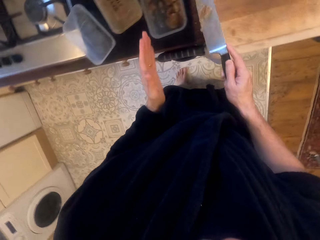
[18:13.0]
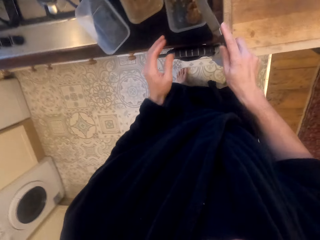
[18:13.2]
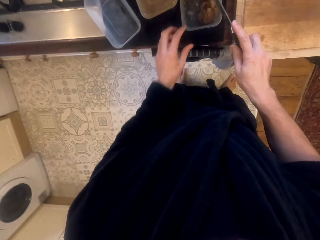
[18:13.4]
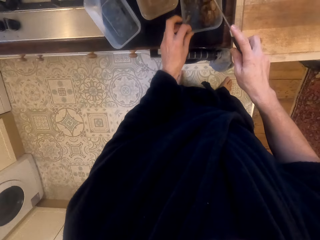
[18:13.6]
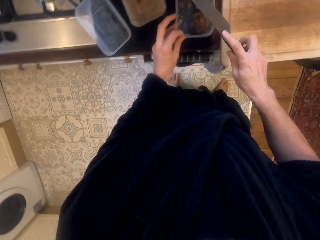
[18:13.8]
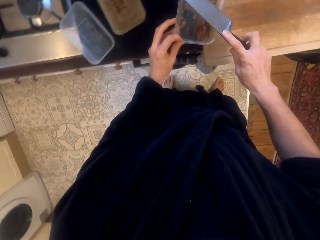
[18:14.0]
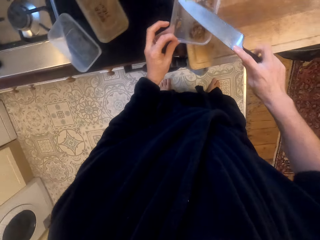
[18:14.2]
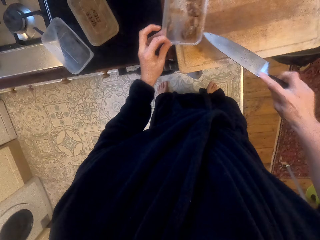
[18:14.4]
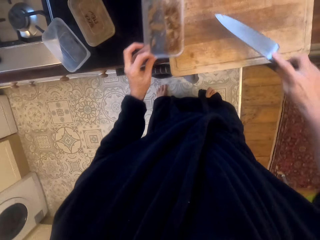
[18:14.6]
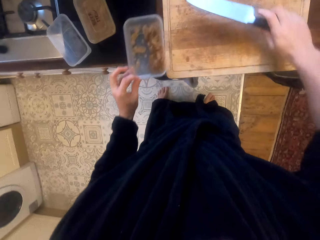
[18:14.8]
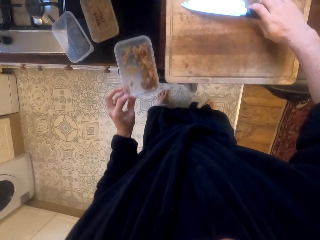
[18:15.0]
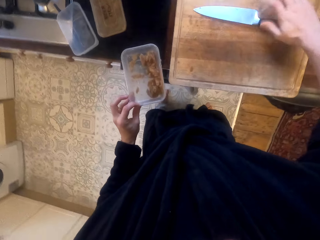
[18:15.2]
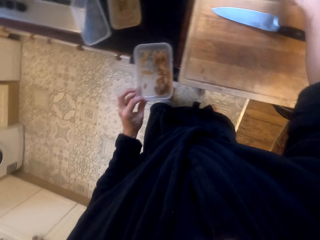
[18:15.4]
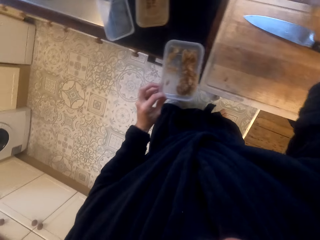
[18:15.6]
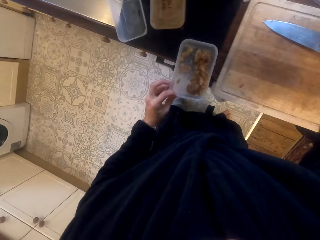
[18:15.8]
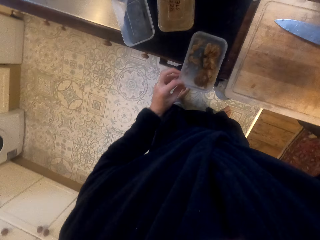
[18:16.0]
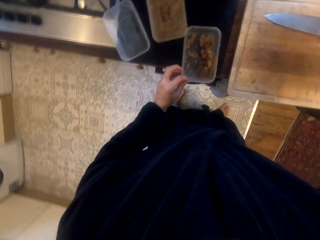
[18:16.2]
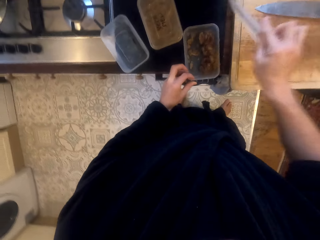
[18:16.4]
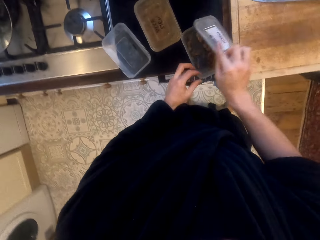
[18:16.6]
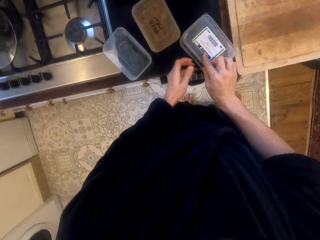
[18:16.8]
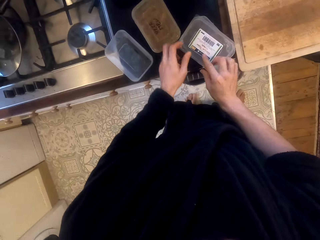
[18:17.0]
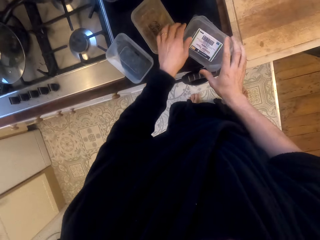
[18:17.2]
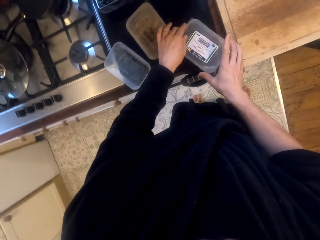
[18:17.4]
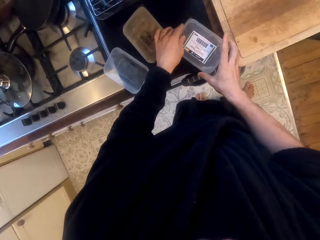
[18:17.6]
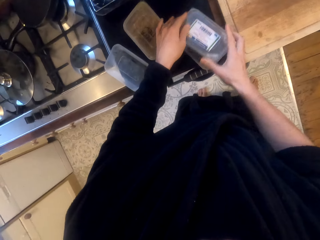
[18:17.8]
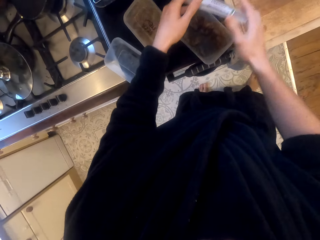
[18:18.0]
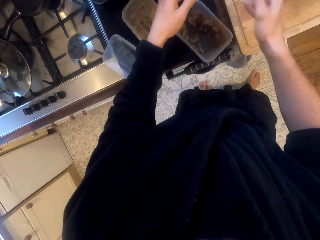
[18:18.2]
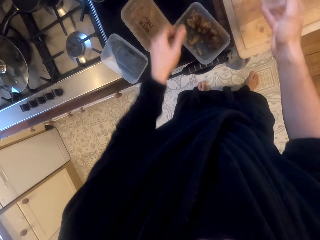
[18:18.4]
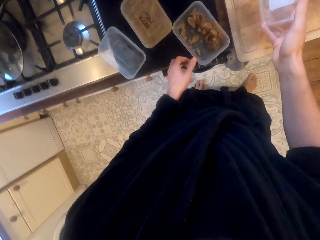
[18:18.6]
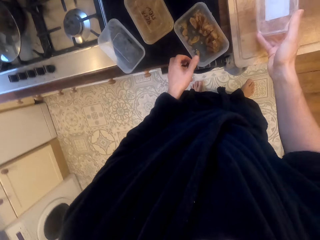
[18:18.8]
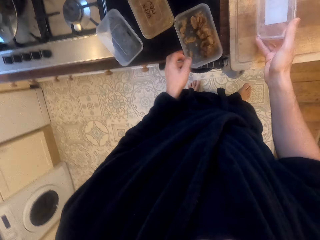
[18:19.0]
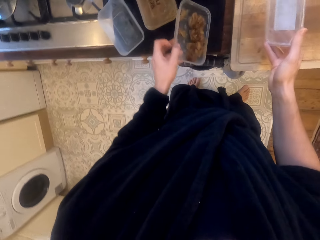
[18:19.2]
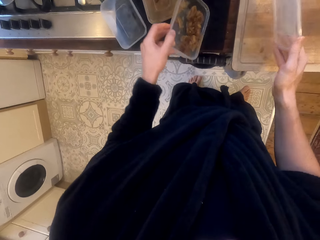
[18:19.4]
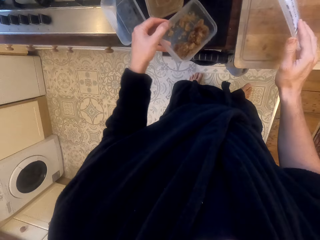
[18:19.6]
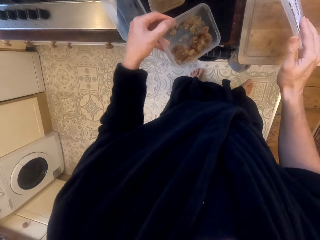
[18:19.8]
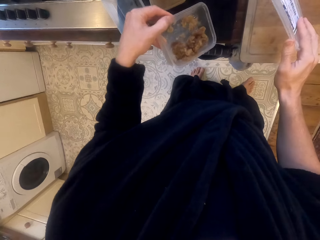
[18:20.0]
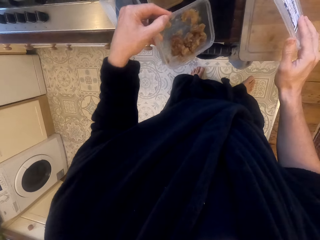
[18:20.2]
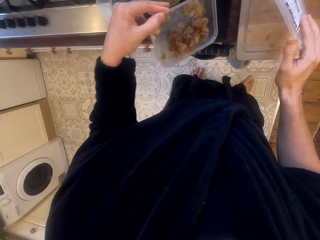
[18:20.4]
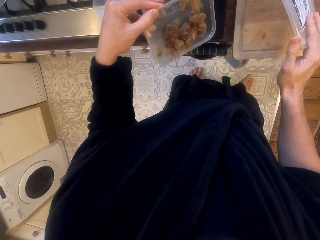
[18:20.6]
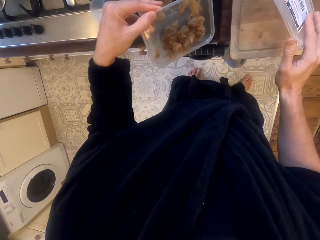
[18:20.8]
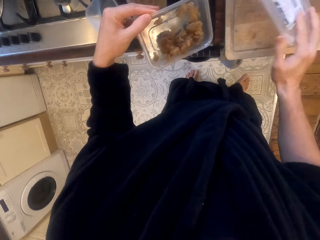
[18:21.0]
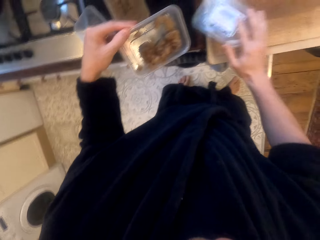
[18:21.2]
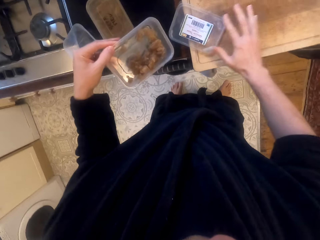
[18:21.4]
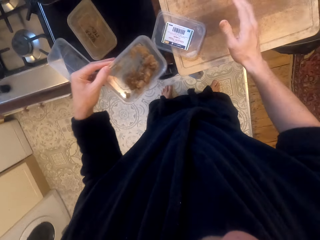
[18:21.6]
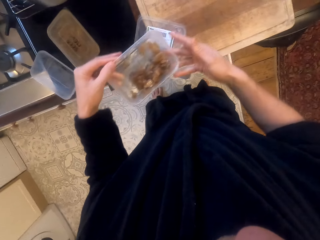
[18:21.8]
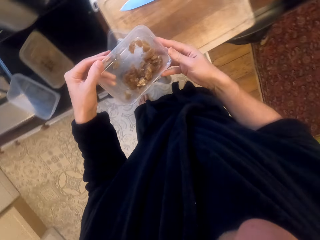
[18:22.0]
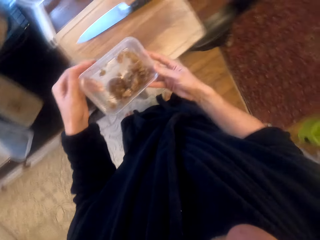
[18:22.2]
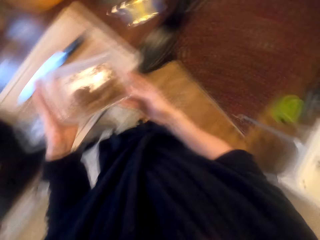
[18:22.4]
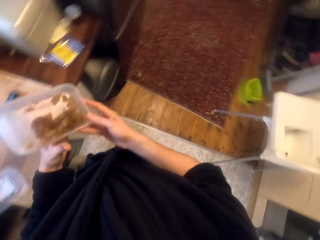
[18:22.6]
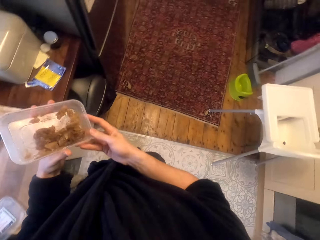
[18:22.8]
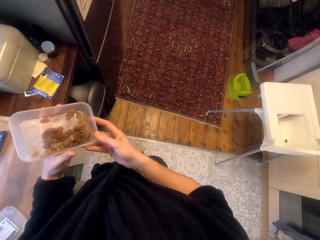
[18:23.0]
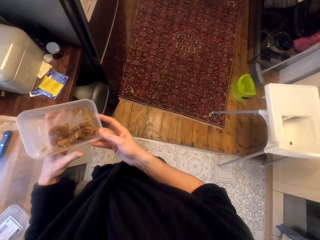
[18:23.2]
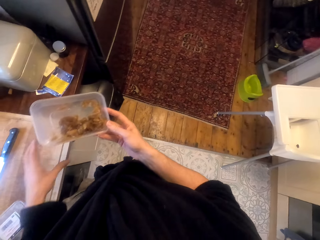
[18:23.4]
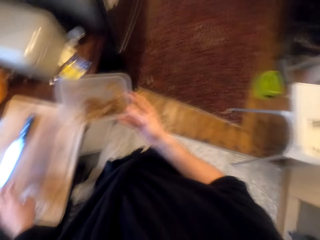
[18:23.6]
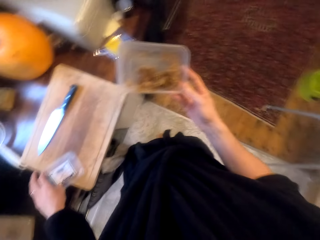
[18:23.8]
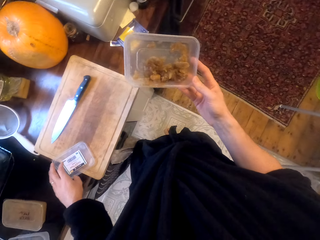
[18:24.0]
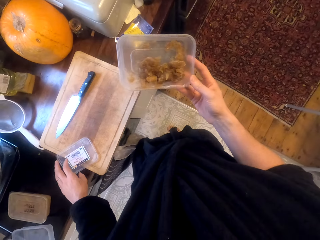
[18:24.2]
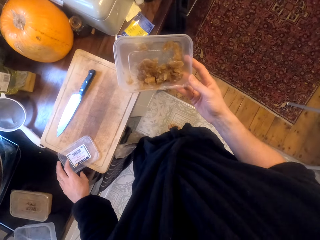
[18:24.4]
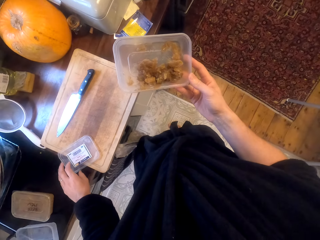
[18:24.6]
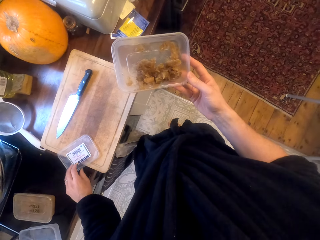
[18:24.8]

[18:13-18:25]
The camera wearer puts something in a tin or container. They pick the tin and put the knife on the chop board. They pick a tin lid and close the tin with the lid. They open the tin, look at the container and pick the tin. They put the tin lid on the chop board and walk to the kitchen side board.

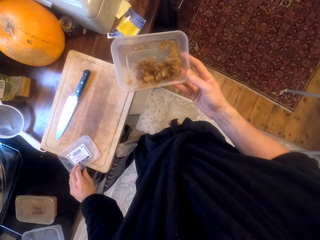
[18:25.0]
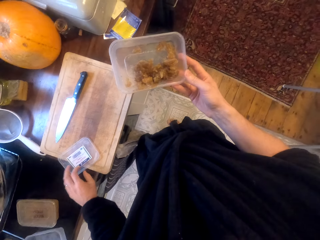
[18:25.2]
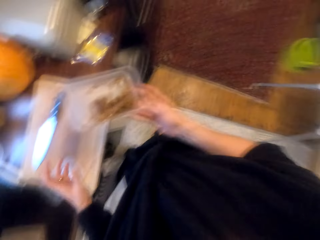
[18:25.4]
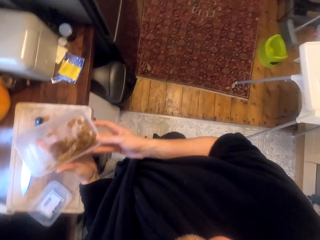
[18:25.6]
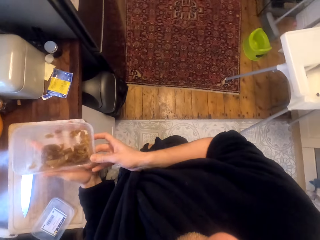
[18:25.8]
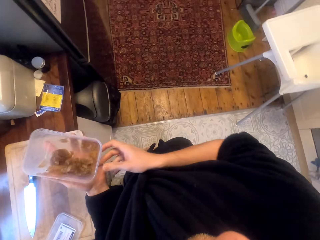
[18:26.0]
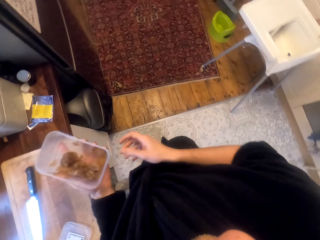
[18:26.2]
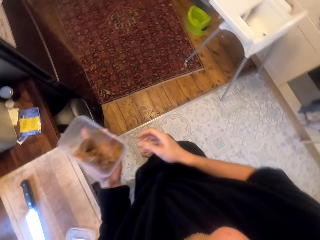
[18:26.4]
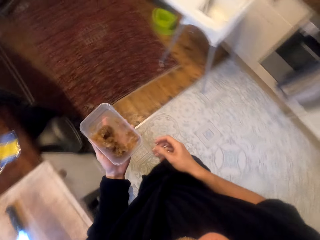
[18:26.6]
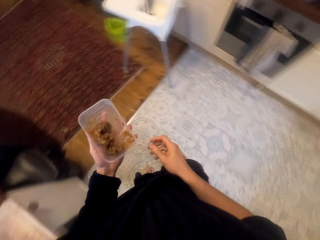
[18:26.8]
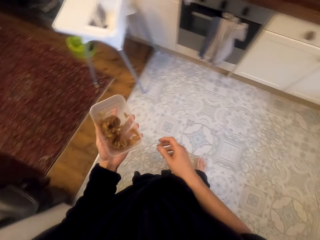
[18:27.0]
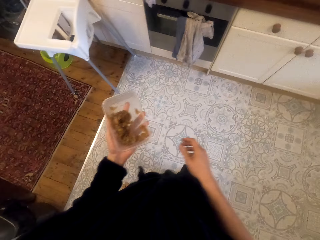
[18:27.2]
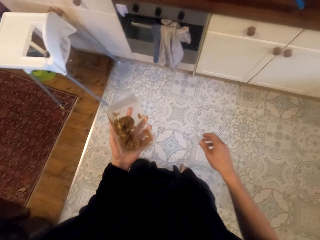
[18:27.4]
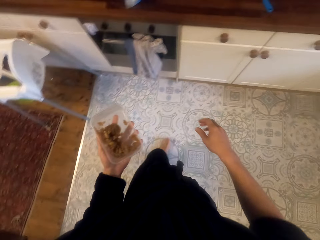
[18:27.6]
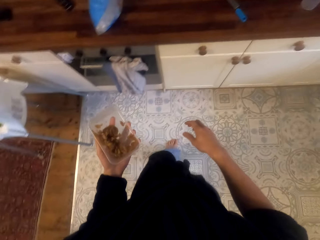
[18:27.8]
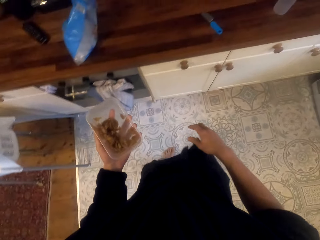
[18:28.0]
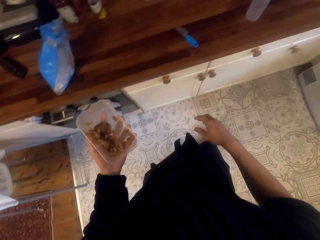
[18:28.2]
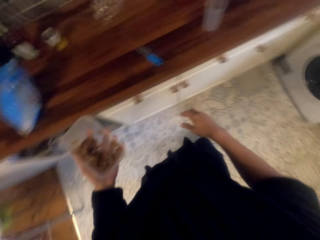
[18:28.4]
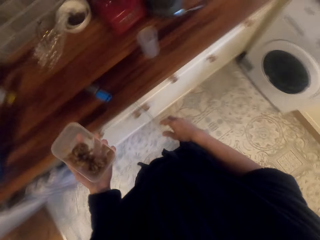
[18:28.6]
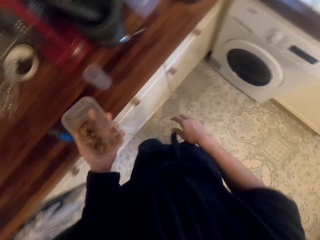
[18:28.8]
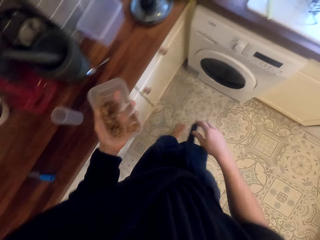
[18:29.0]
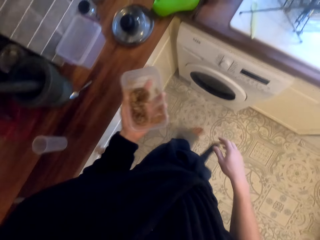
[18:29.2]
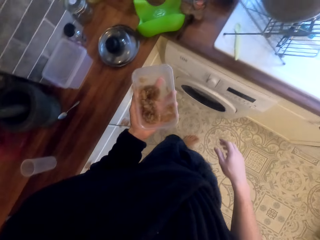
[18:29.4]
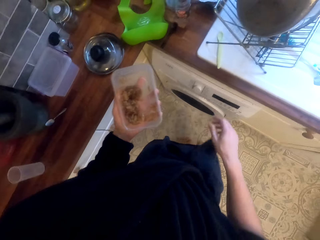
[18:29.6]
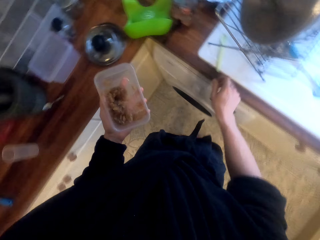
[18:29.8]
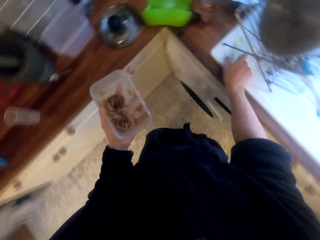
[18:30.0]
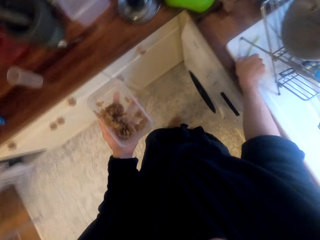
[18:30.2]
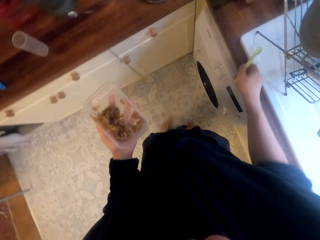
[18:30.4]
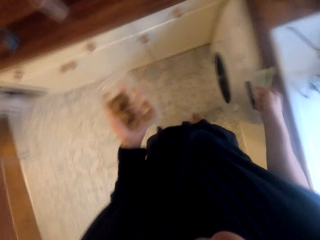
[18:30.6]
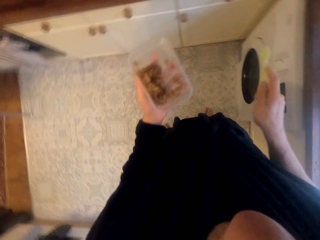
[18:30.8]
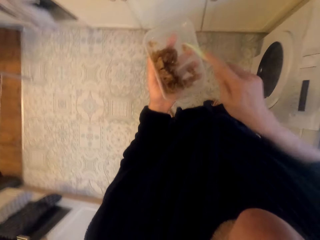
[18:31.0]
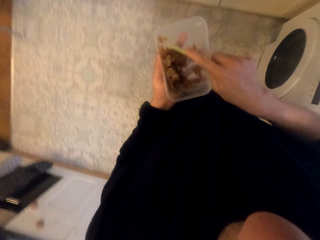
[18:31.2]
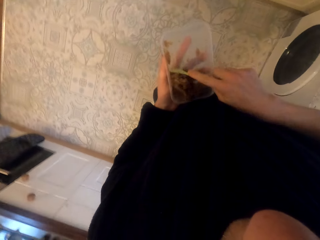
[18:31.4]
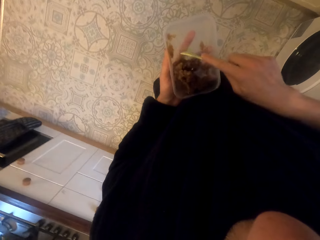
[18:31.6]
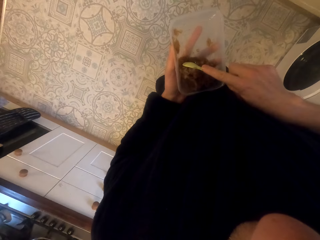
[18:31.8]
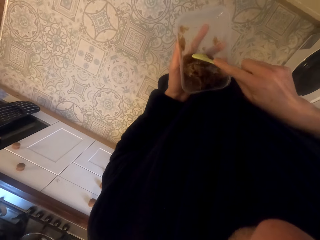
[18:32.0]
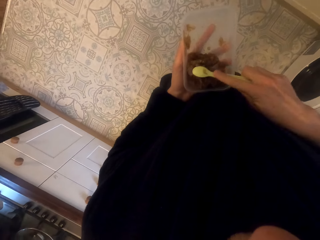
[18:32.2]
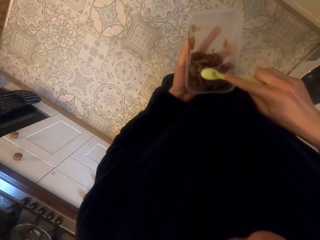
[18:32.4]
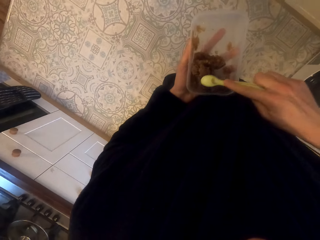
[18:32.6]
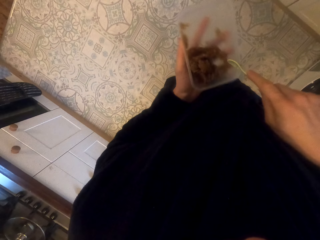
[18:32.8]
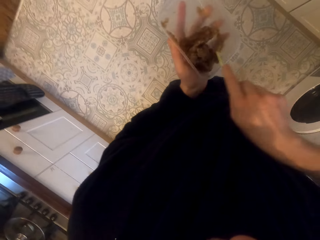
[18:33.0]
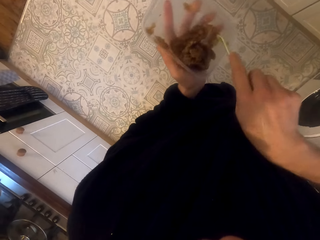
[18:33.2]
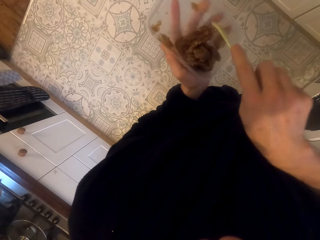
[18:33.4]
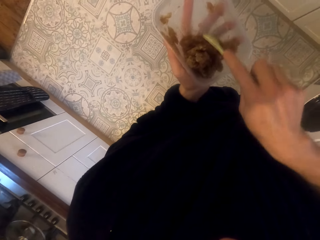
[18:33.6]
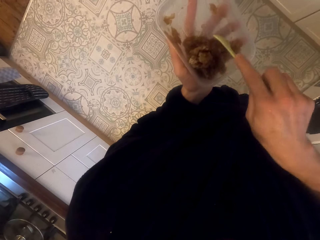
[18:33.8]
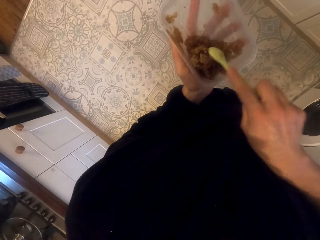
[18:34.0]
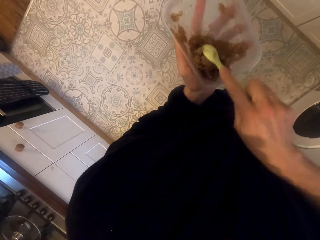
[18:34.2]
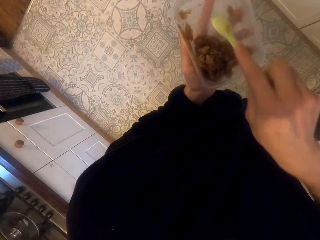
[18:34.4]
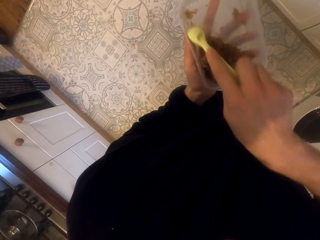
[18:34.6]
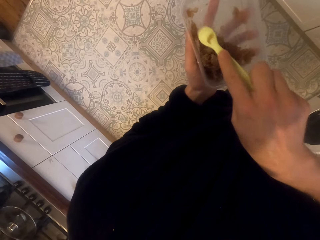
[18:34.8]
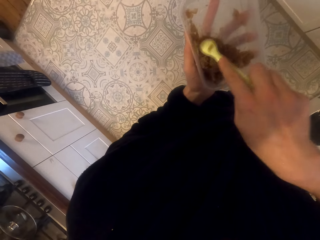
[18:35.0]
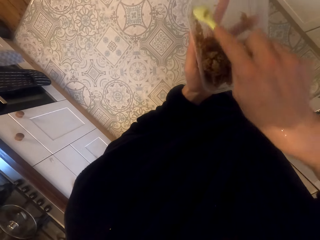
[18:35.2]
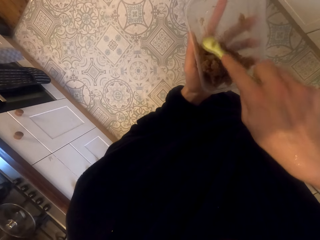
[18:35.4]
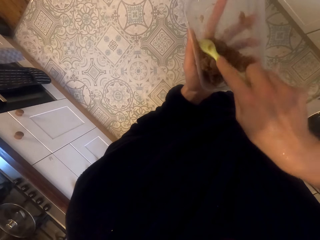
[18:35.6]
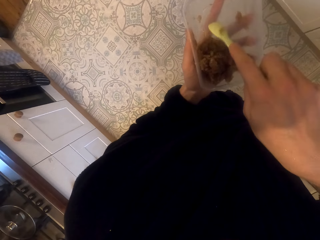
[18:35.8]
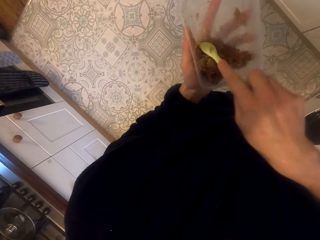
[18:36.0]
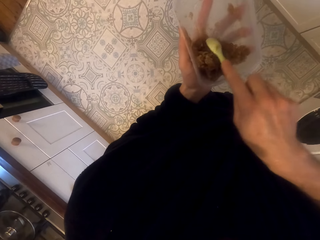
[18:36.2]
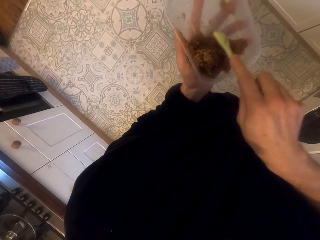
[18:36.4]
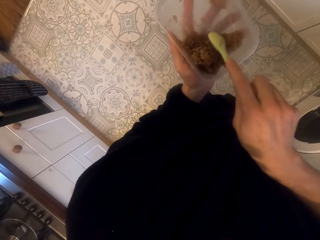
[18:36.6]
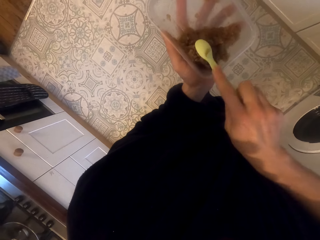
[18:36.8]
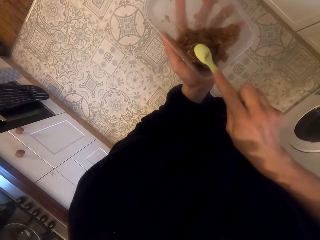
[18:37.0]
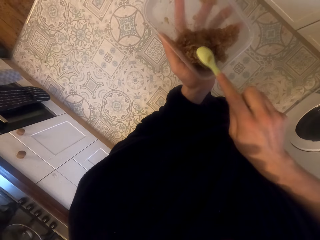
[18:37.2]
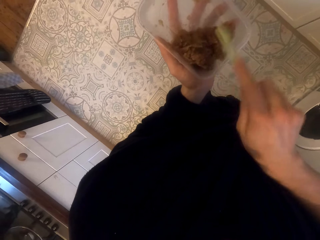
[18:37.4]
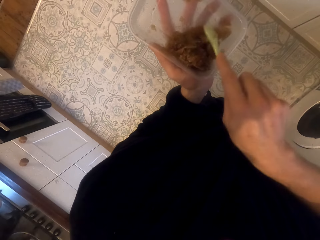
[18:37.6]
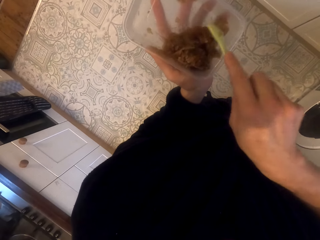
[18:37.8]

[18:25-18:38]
The camera wearer walks around and picks a spoon. They smash food in the container in a corner and use the spoon to put something on one side of the tin.
